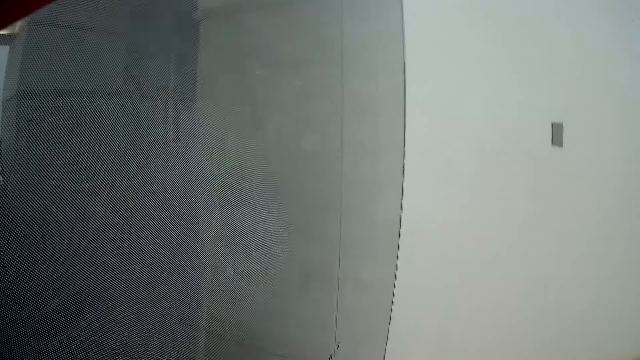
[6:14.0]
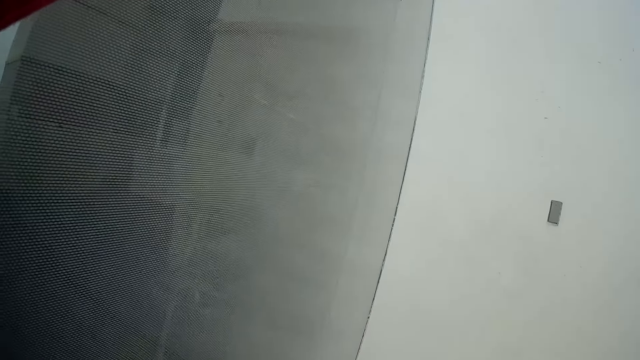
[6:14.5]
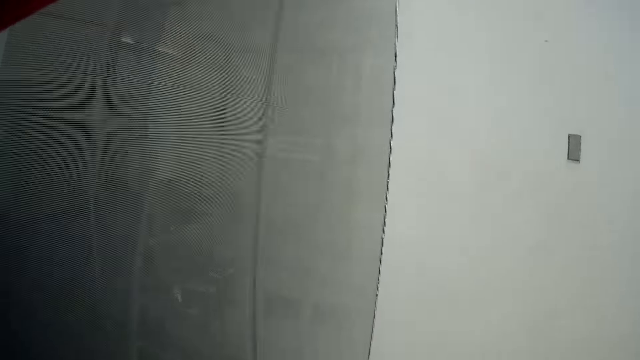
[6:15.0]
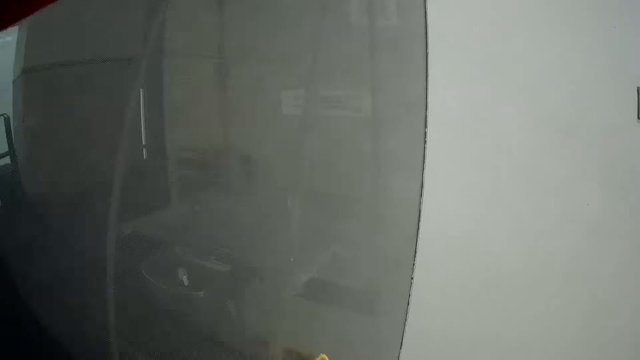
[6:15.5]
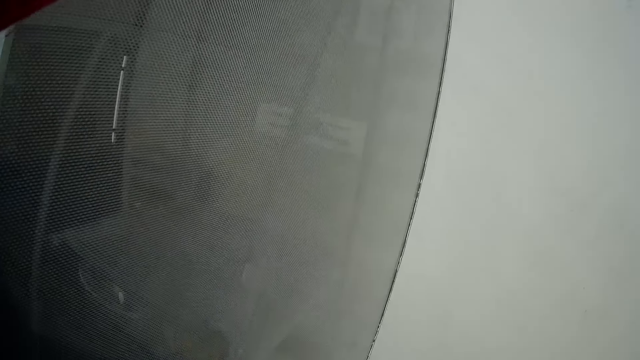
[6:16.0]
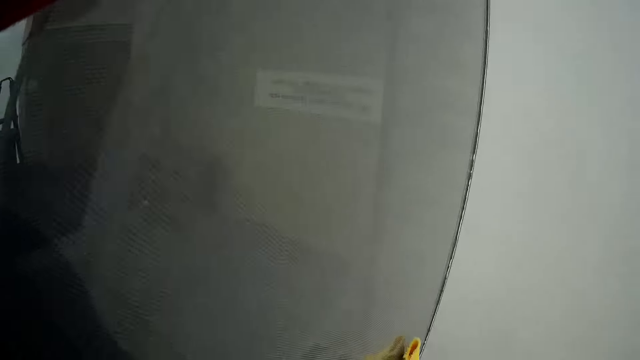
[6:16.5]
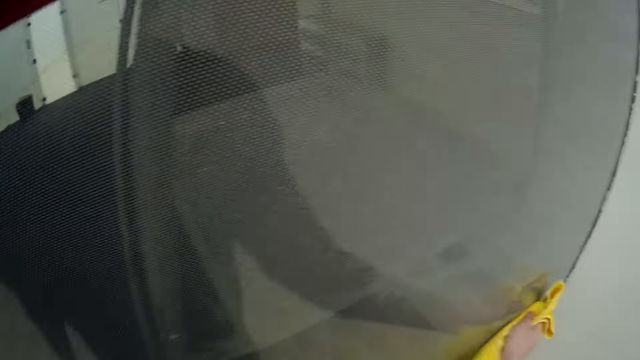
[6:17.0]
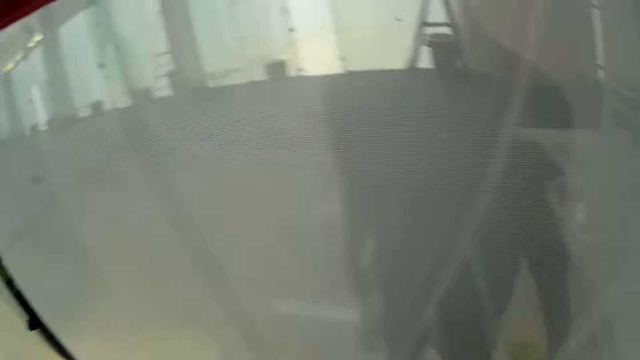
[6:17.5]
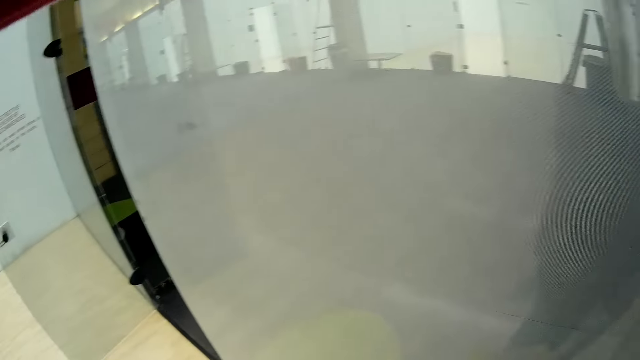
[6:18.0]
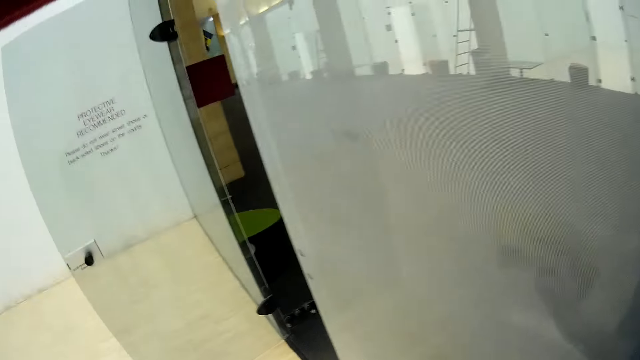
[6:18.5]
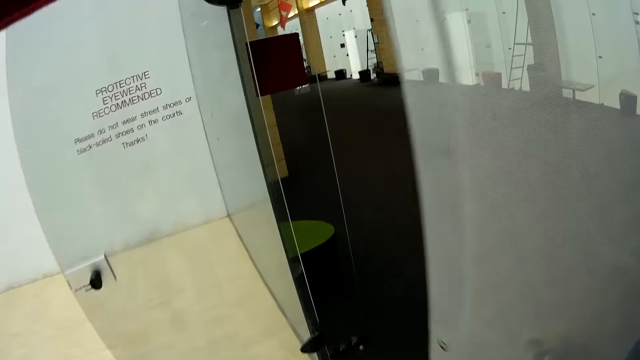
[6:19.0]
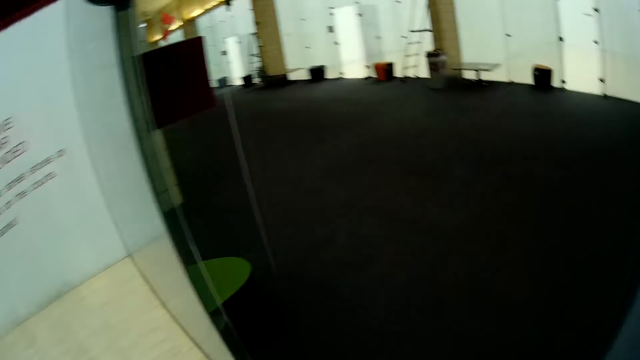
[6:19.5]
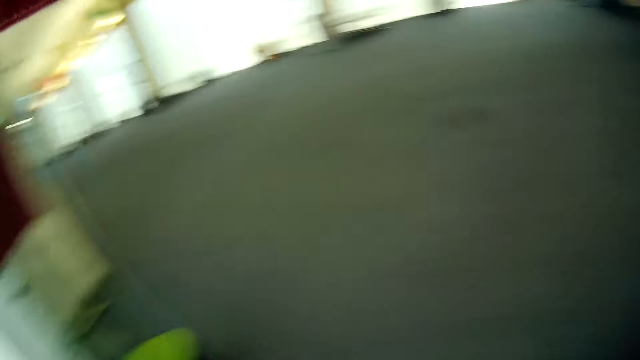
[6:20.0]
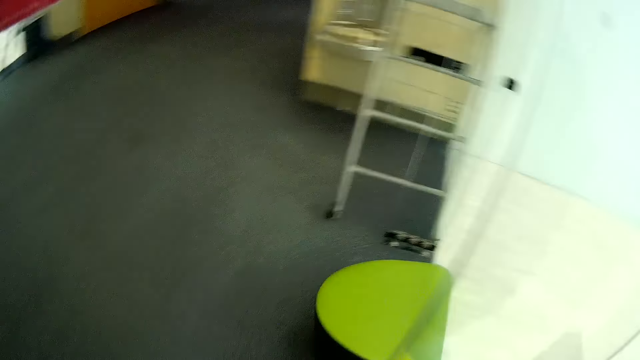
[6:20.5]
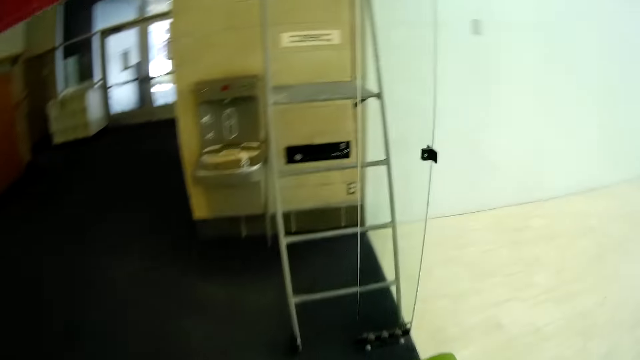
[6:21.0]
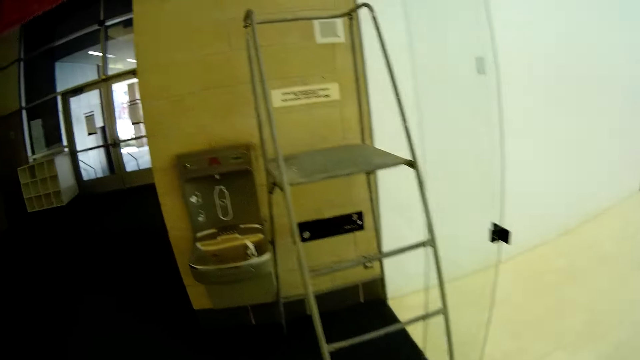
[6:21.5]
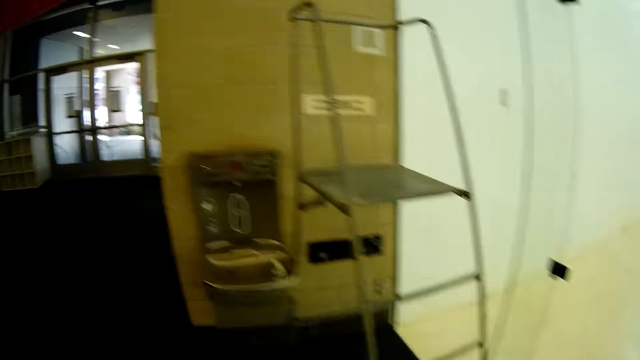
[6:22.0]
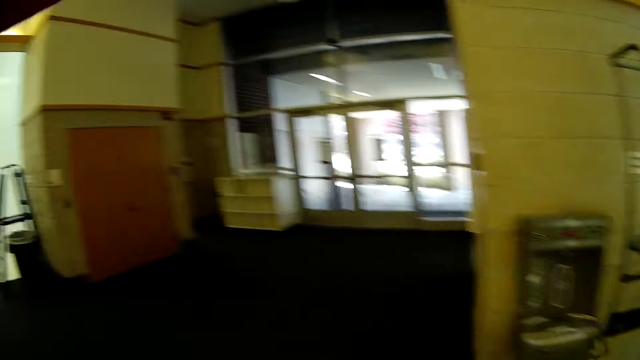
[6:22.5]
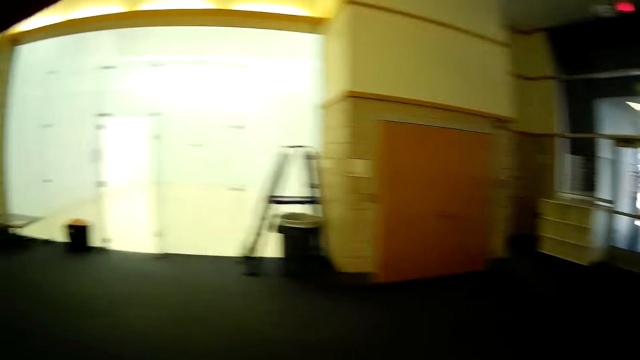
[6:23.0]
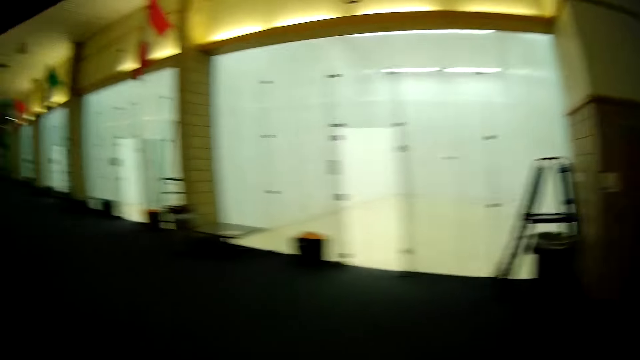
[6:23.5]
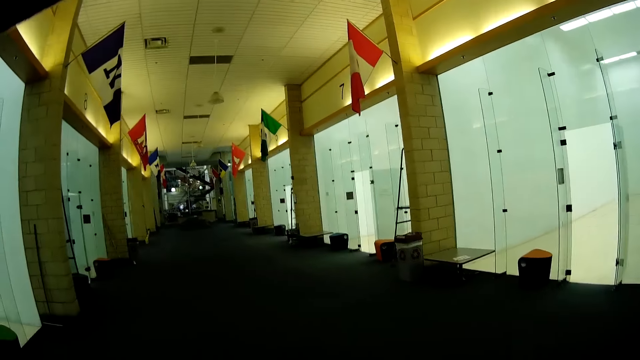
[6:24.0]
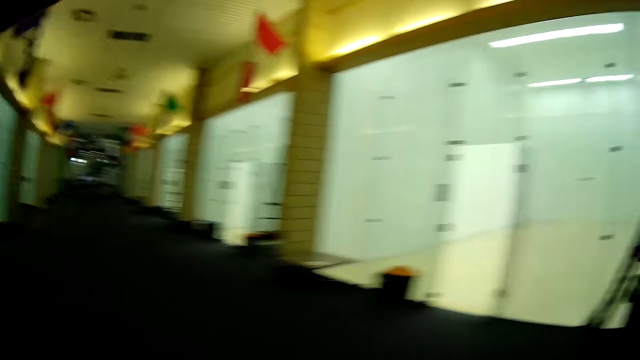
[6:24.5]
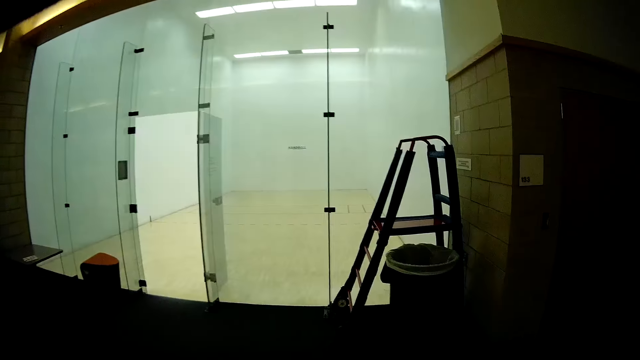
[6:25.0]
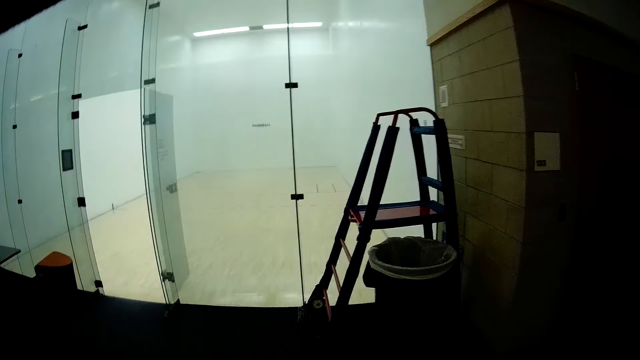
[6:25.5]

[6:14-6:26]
The camera wearer cleans the glass wall with the towel. They enter into the hall.

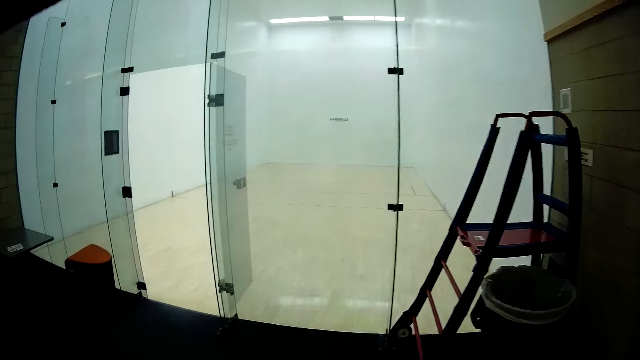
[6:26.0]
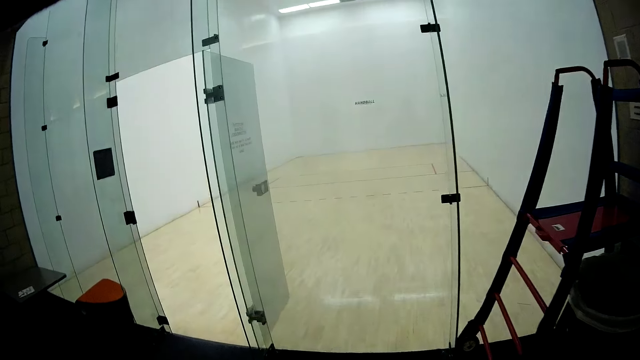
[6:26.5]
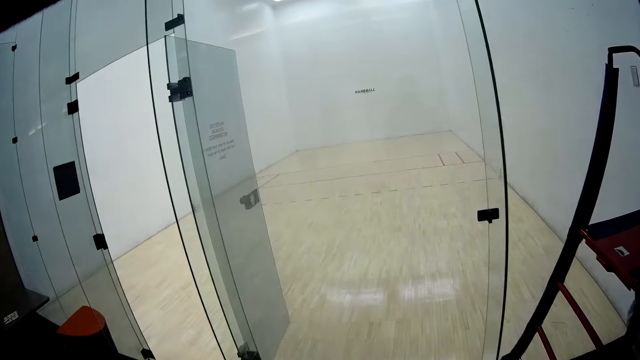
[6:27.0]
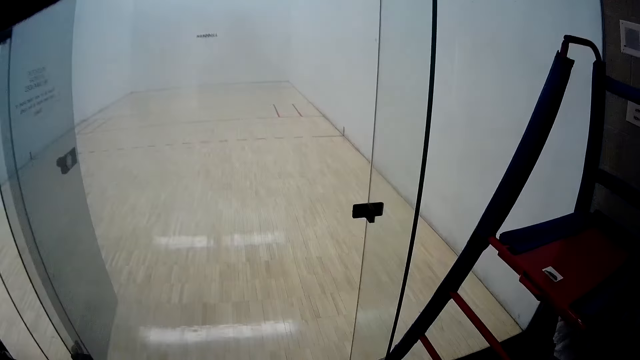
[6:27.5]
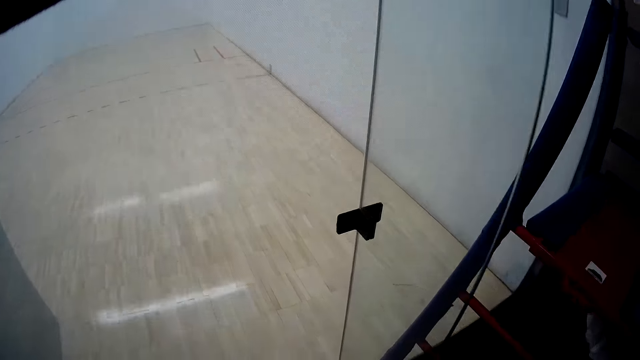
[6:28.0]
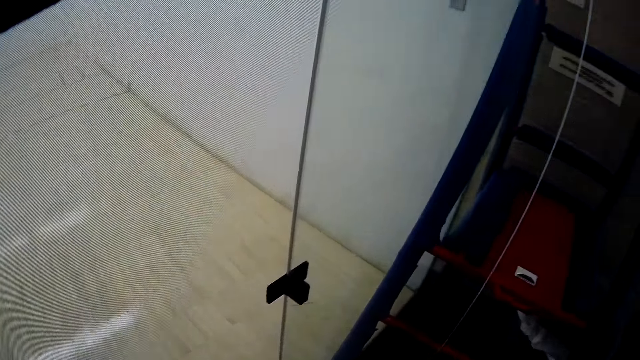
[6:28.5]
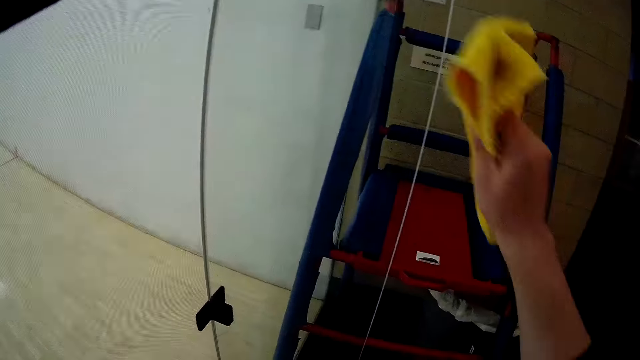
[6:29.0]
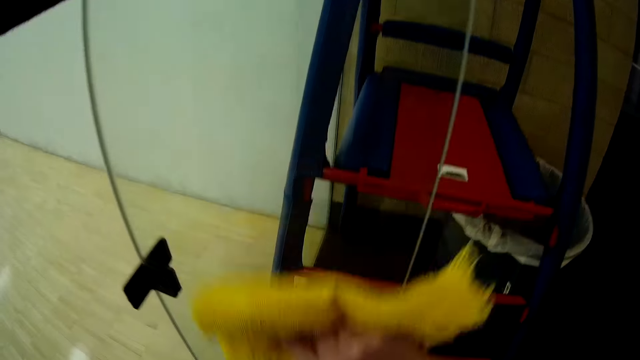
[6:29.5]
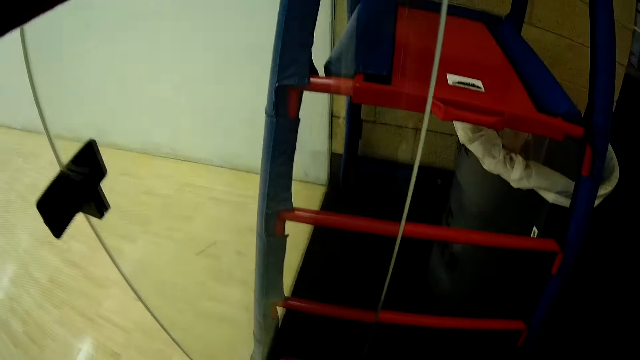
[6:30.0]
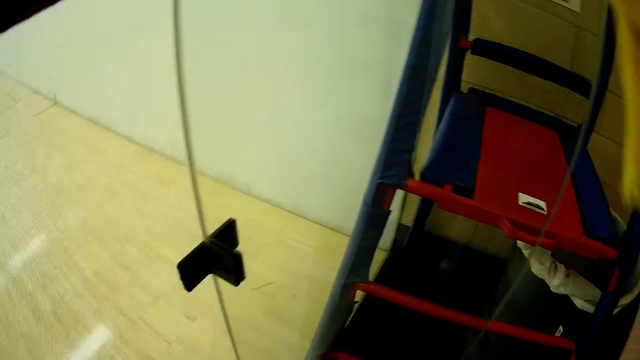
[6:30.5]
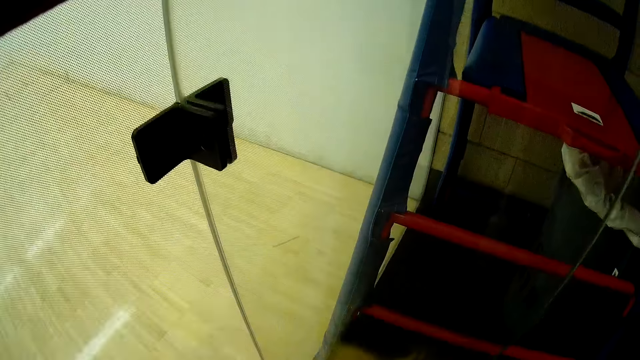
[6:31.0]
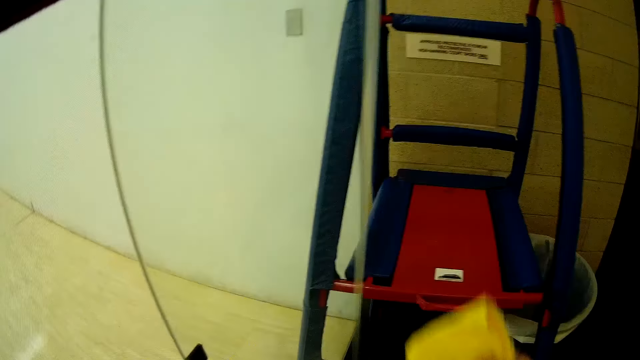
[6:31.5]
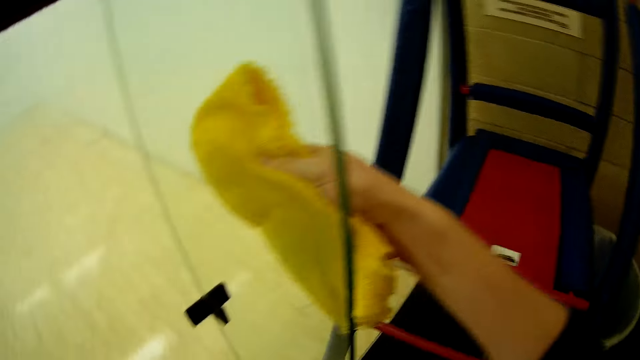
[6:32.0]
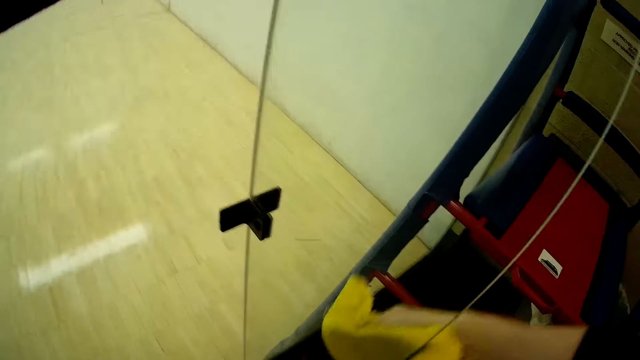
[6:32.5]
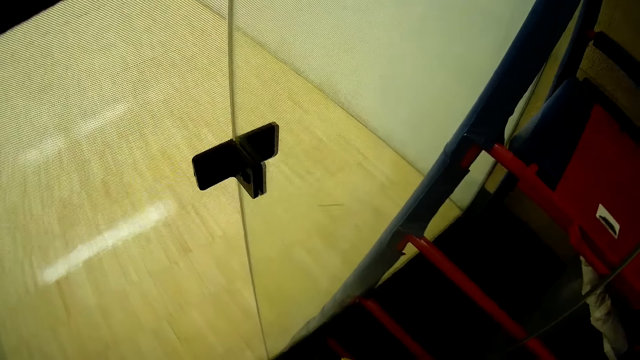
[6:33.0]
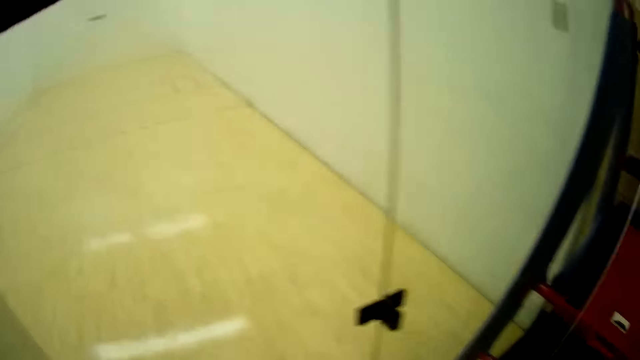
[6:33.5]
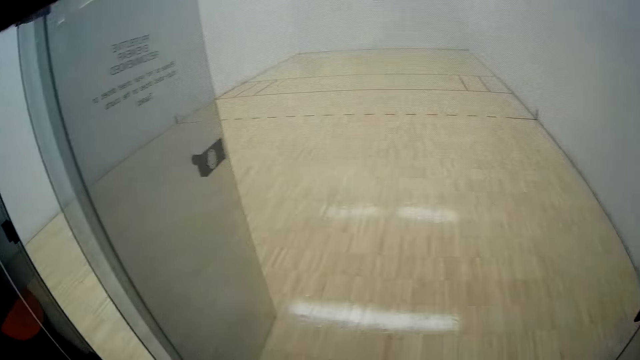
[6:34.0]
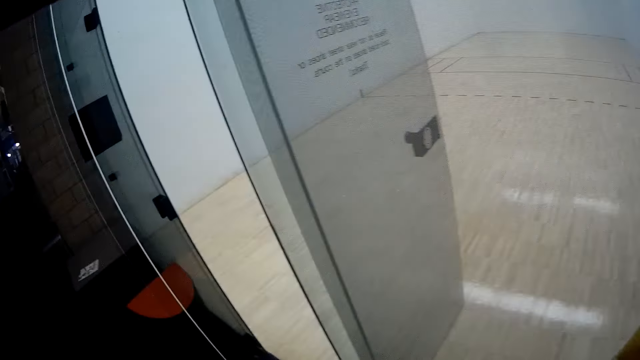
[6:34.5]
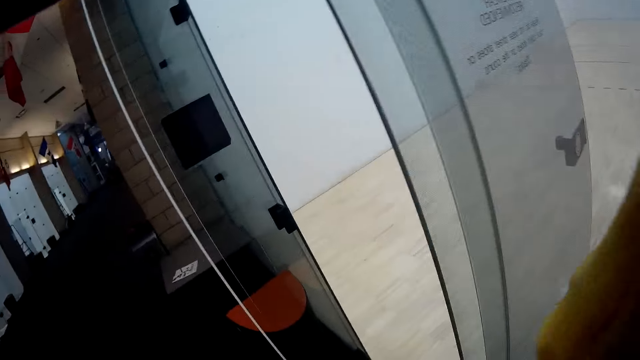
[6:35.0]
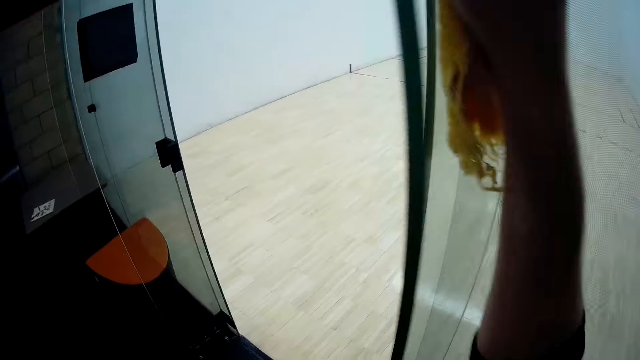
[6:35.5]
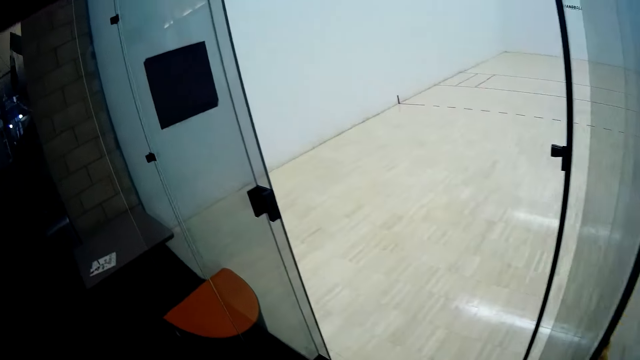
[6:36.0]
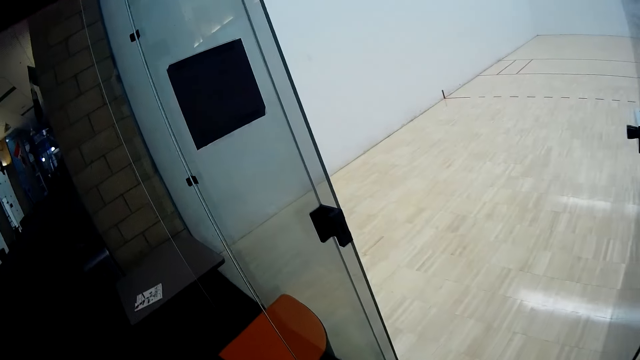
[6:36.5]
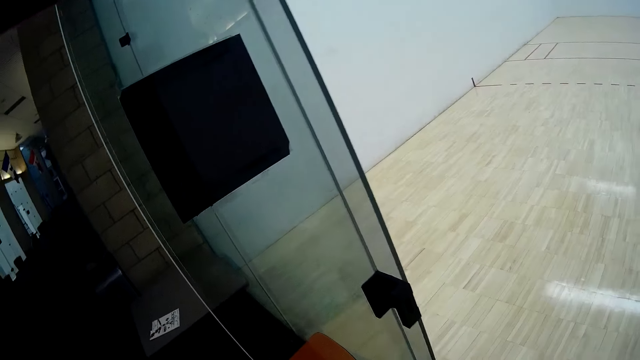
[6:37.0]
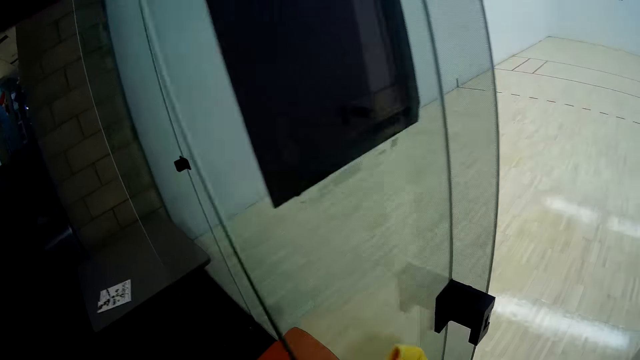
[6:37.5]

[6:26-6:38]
The camera wearer cleans a glass door with the towel. They clean another glass door with the towel.
